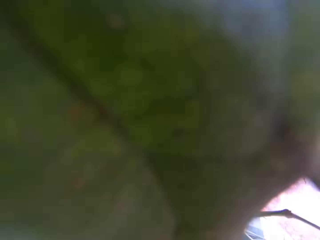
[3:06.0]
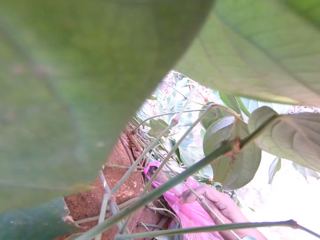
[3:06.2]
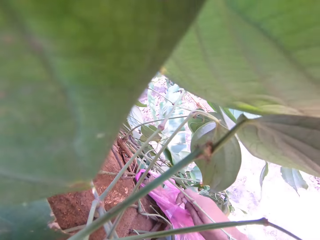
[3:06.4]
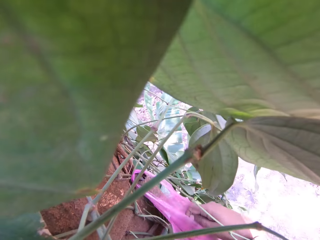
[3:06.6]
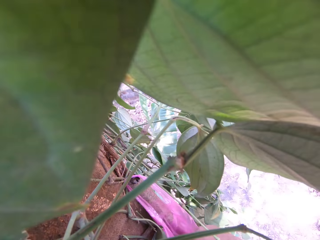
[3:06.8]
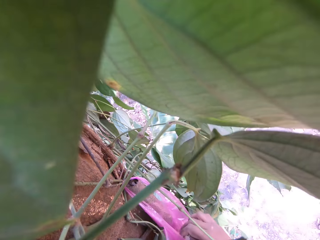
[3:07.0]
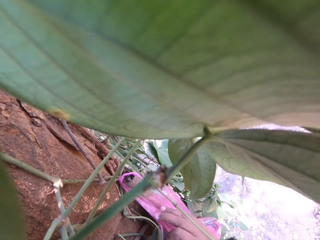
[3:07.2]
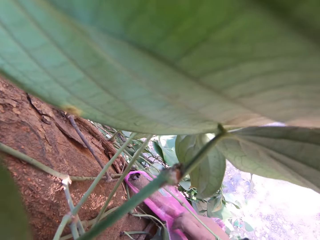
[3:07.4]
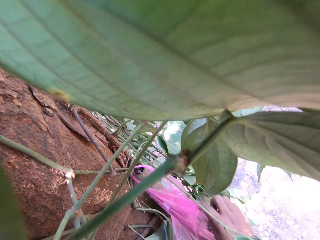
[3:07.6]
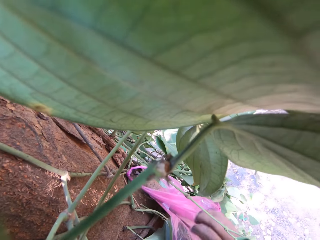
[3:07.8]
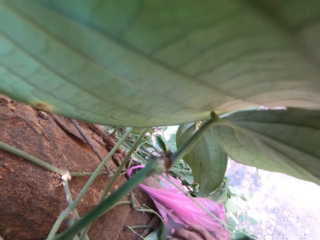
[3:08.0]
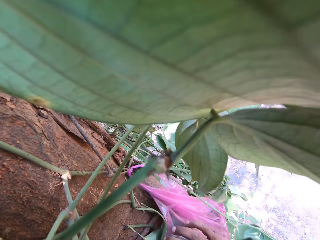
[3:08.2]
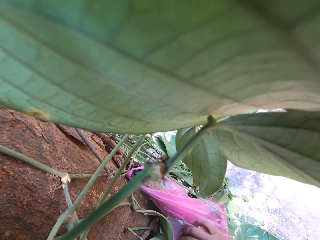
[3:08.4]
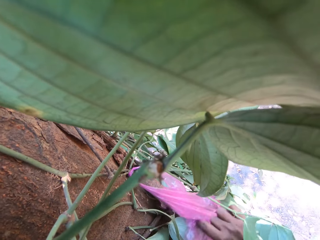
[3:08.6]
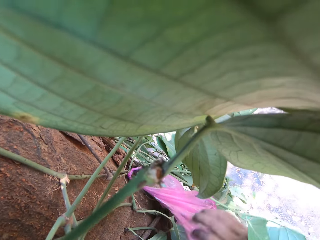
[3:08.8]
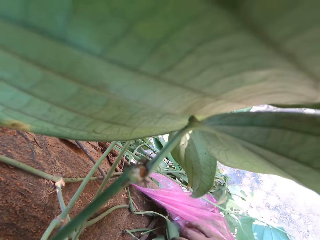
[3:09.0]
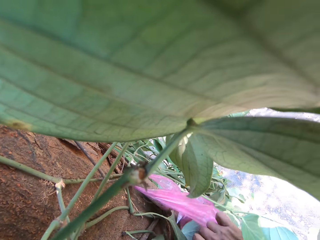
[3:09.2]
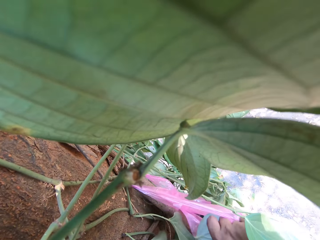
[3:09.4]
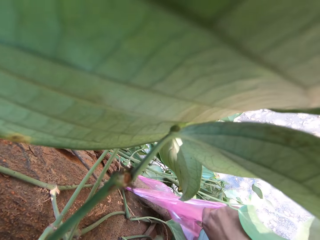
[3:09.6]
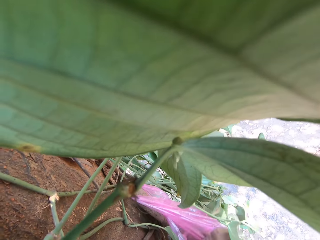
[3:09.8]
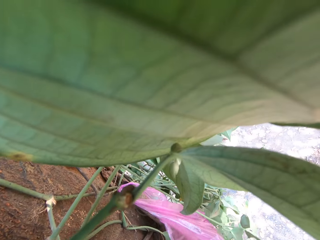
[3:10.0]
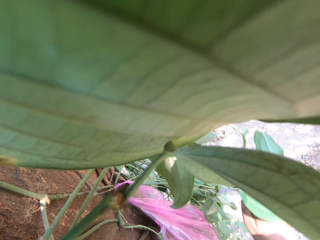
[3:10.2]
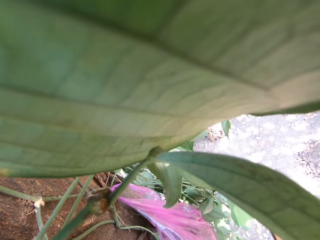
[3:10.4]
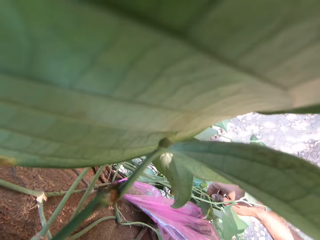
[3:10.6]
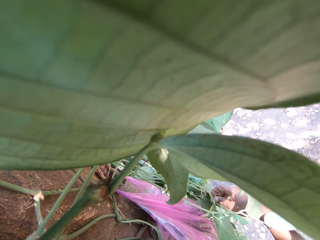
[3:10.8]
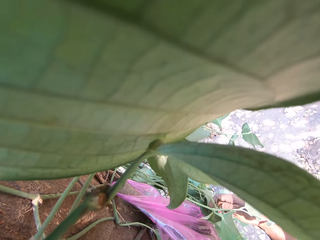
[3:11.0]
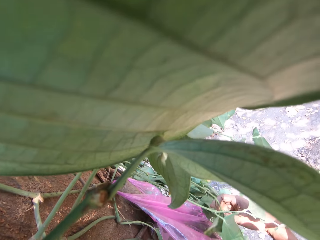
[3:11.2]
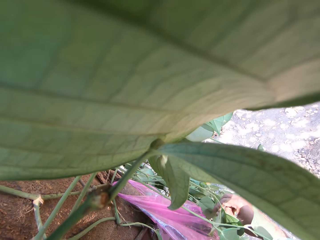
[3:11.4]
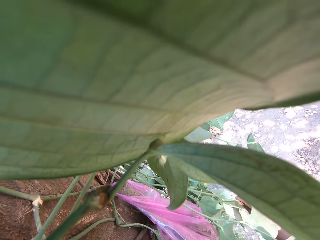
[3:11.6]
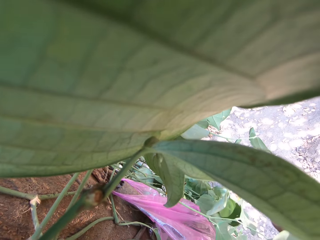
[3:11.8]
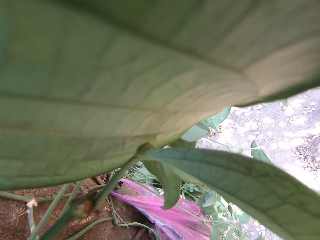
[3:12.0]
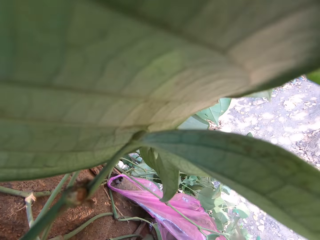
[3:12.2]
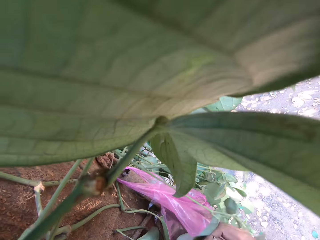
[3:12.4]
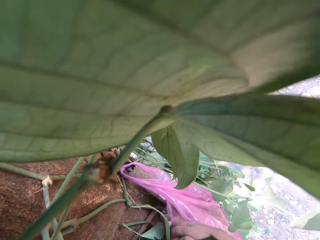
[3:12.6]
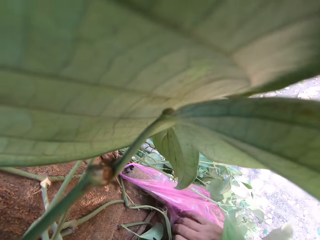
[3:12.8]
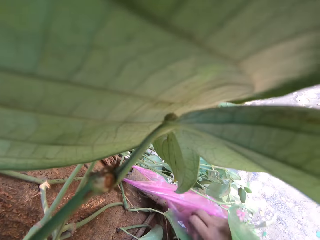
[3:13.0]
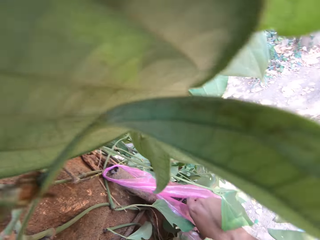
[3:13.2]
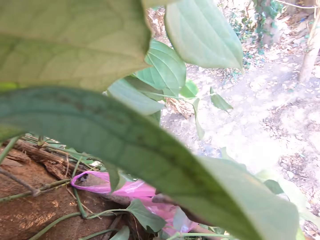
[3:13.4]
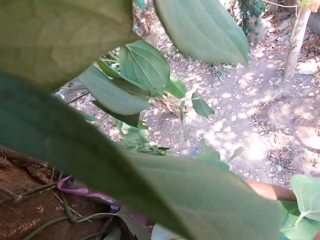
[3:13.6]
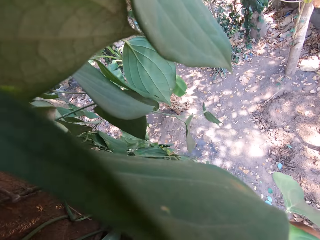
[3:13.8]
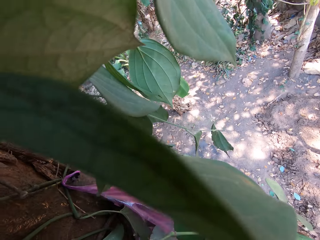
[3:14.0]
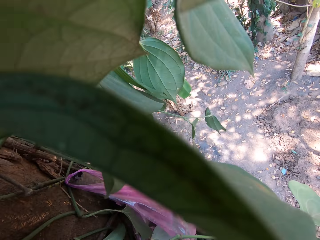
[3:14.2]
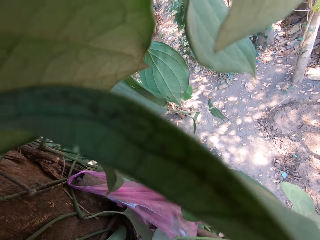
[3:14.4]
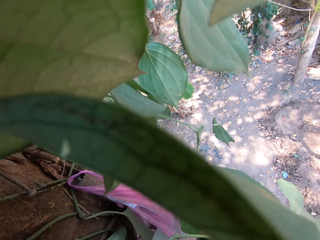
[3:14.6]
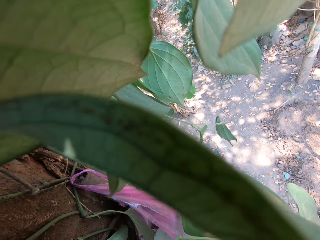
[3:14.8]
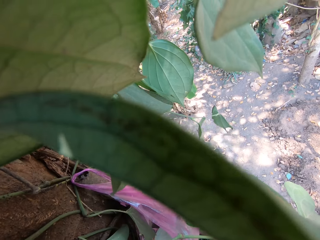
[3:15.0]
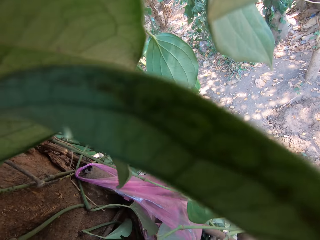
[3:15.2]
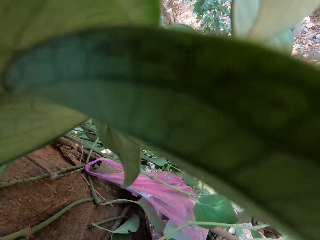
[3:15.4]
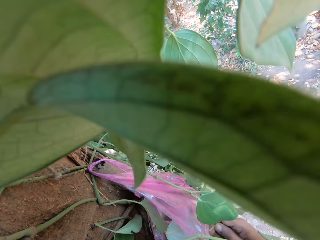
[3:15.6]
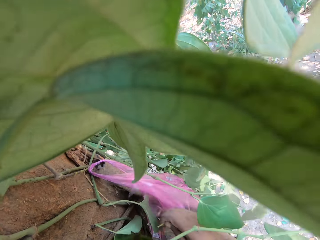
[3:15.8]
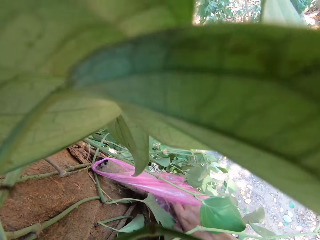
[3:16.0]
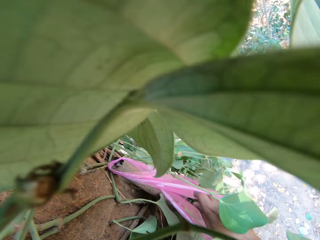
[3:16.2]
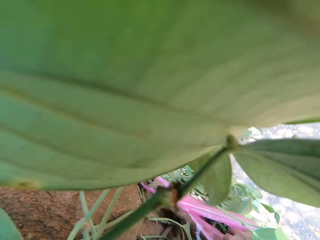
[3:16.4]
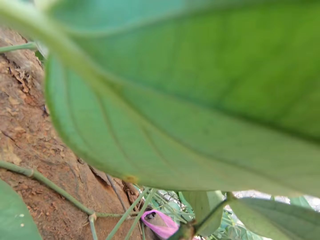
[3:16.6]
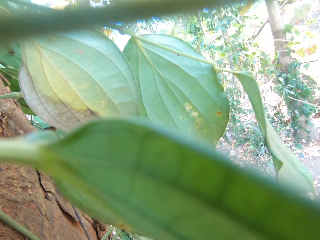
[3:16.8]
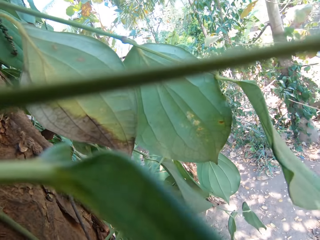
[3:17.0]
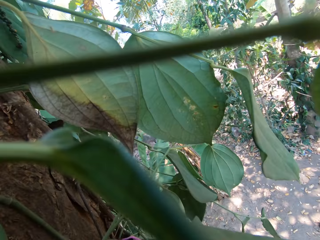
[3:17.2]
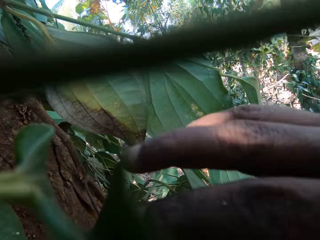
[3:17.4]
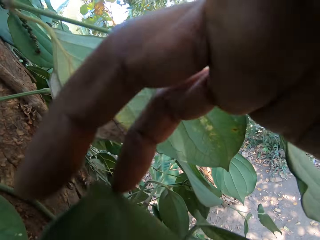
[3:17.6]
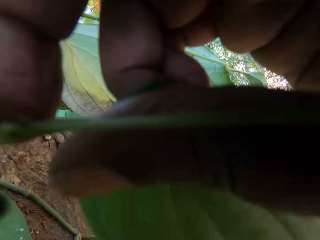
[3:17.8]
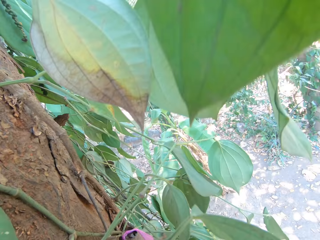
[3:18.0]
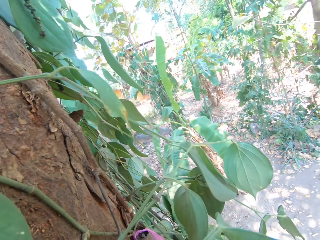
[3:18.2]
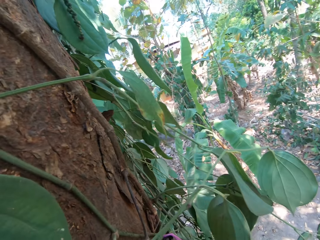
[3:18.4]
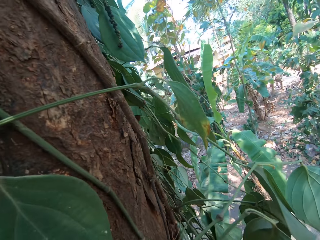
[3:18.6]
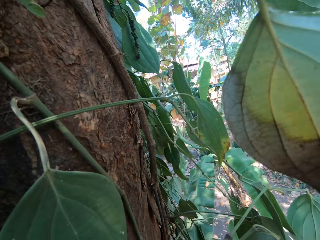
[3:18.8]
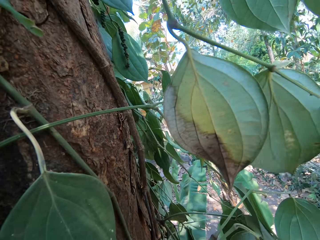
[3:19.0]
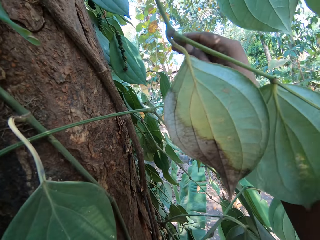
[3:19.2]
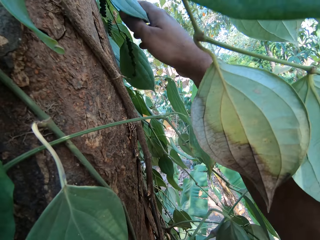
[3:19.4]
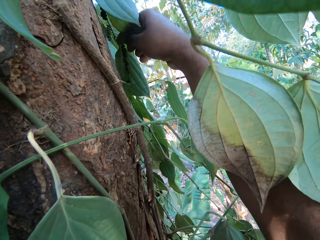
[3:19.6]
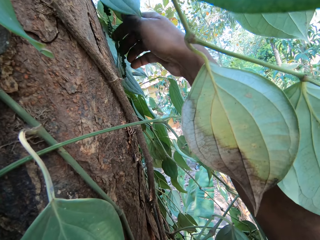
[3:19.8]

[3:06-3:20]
The camera wearer opens the polythene bag on the top of the ladder with his right hand. He looks around. He drops a leaf in his right hand into the polythene bag on the top of the ladder. He plucks a leaf or some fruits on the tree with his right hand. He drops the leaf in his right hand into the polythene bag on the top of the ladder. He plucks out some fruits on the tree. He drops a leaf in his right hand into the polythene bag on the top of the ladder. He adjusts some leaves on the tree with his right hand.

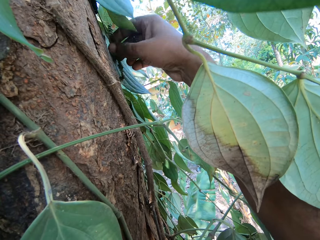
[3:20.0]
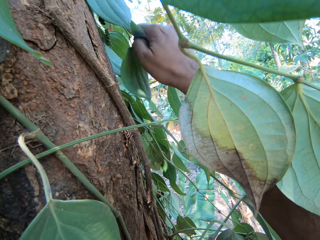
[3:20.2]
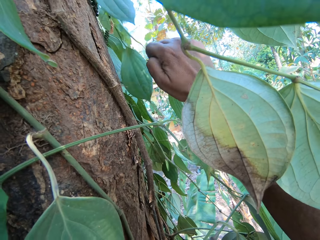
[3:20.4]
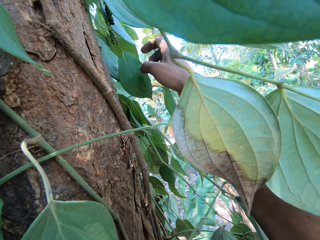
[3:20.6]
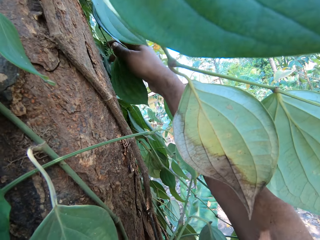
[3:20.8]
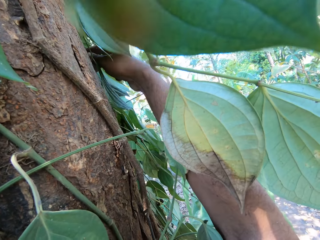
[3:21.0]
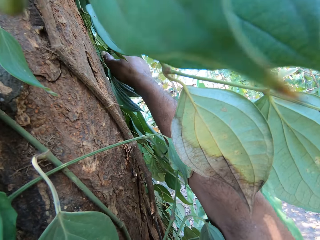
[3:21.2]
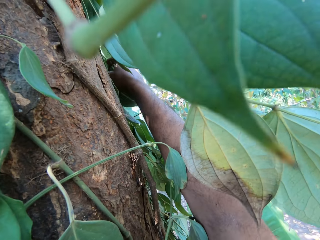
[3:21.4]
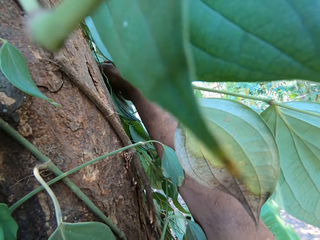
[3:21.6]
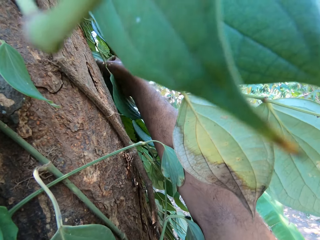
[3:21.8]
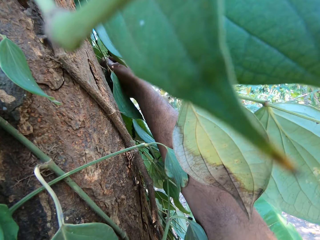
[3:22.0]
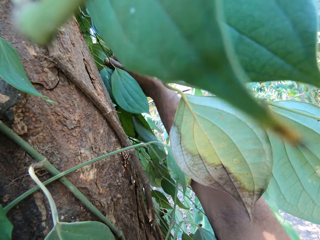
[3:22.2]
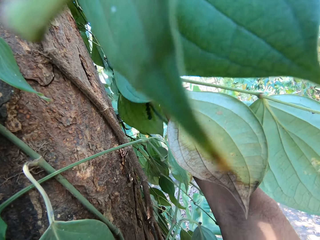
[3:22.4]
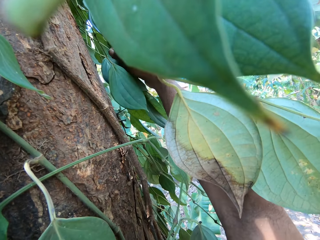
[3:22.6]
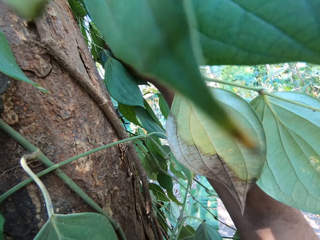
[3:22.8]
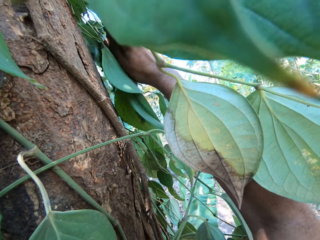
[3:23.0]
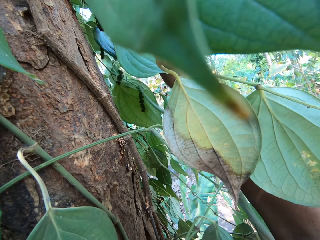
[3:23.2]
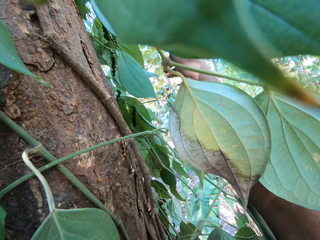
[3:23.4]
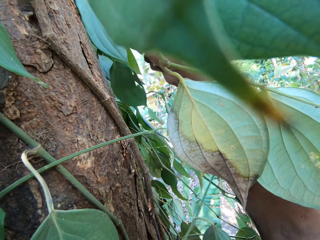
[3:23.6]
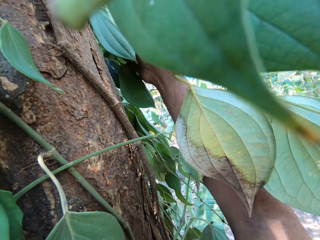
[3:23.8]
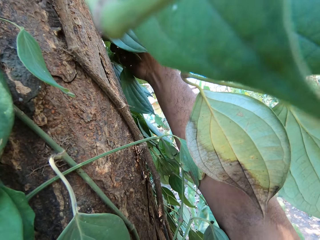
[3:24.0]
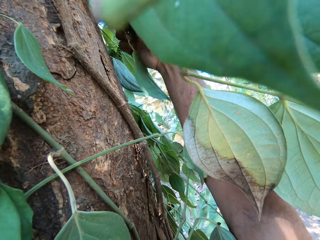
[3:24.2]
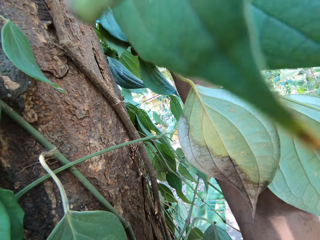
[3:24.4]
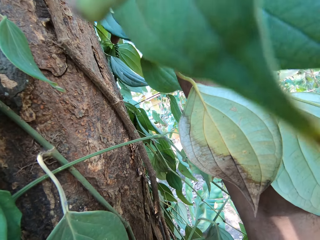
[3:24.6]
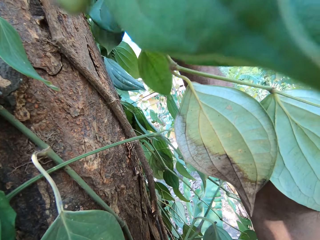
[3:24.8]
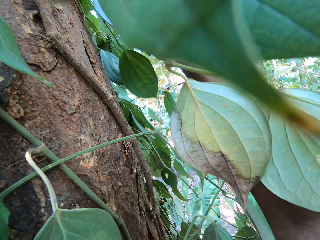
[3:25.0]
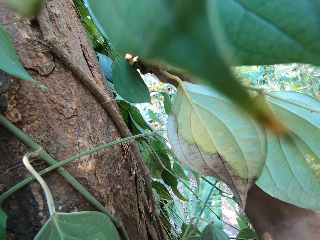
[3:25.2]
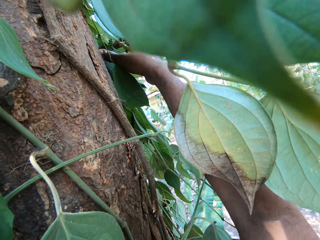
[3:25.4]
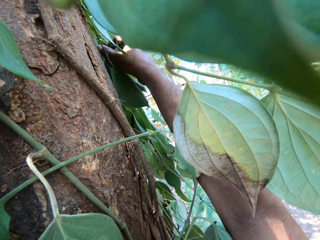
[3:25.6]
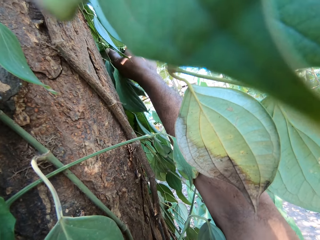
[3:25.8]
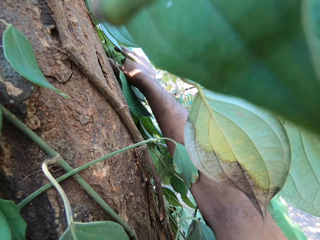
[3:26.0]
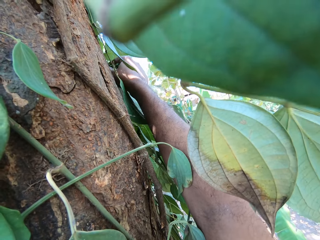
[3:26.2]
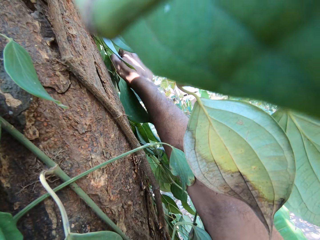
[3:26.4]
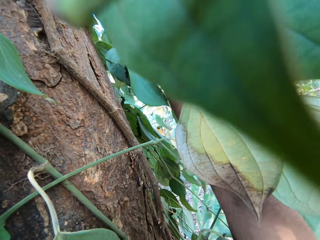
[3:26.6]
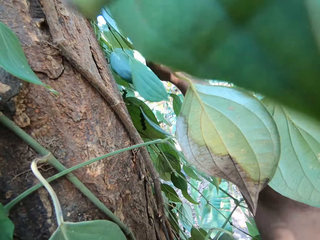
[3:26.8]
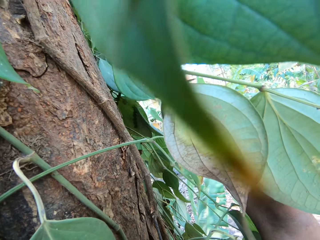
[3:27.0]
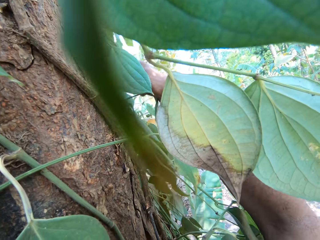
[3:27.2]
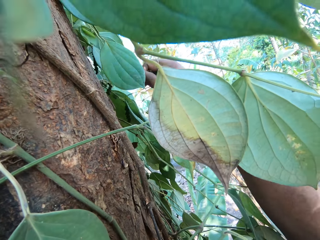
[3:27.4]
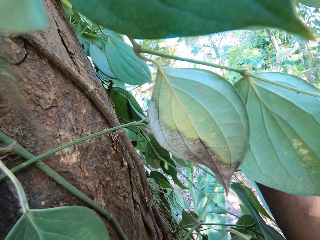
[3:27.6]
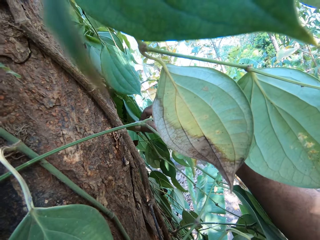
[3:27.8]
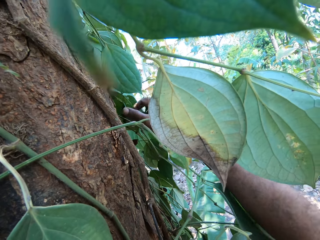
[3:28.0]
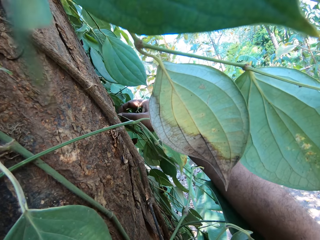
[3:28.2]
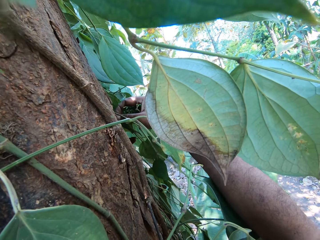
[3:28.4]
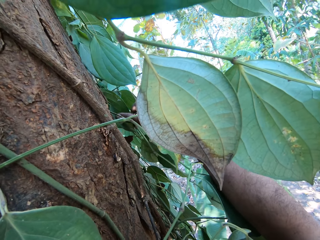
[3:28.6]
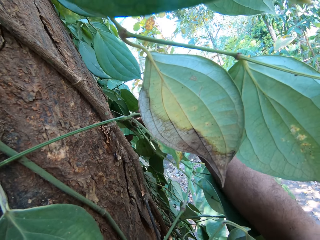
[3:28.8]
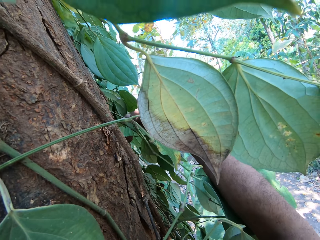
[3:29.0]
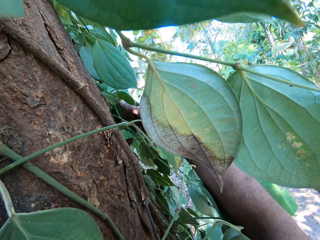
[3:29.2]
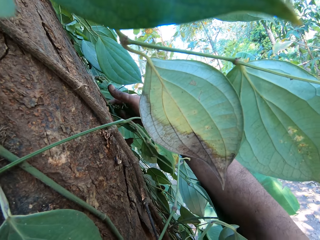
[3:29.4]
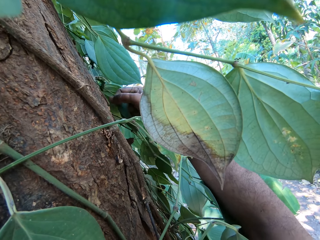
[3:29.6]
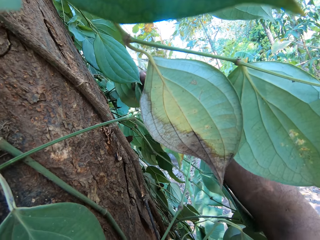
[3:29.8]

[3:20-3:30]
The camera wearer plucks a leaf on the tree with his right hand. He does this repeatedly.
